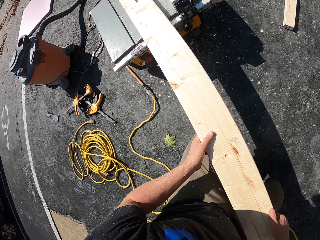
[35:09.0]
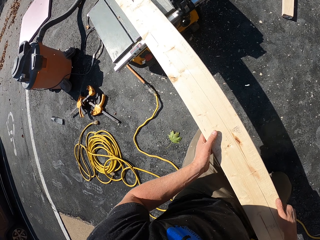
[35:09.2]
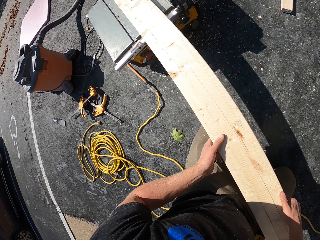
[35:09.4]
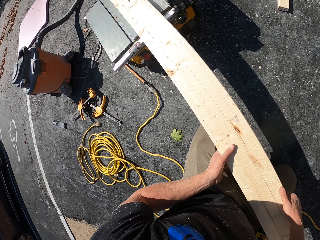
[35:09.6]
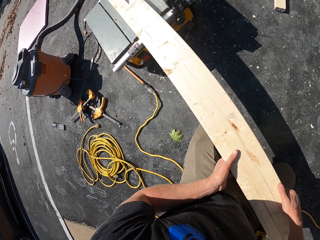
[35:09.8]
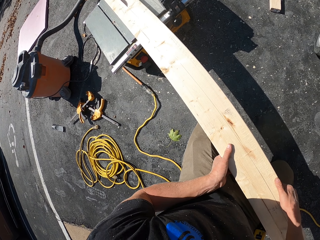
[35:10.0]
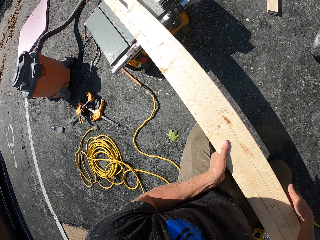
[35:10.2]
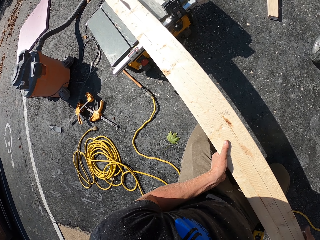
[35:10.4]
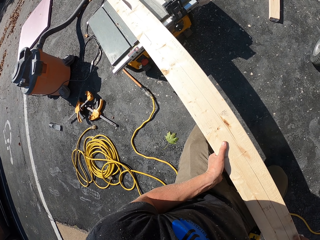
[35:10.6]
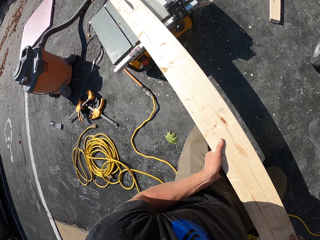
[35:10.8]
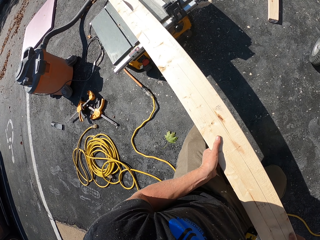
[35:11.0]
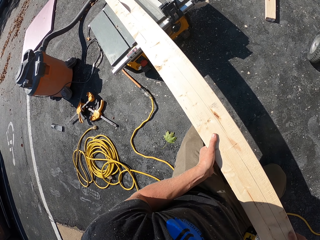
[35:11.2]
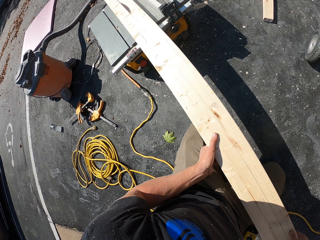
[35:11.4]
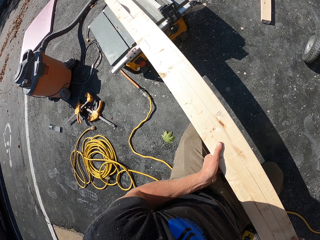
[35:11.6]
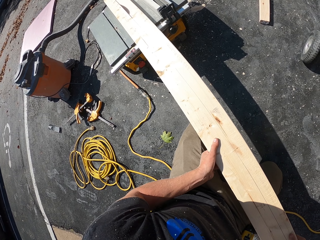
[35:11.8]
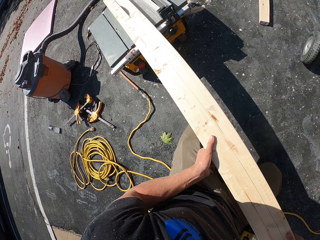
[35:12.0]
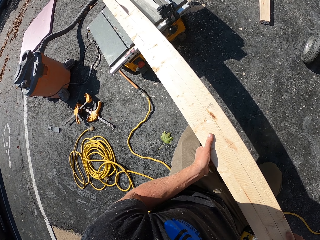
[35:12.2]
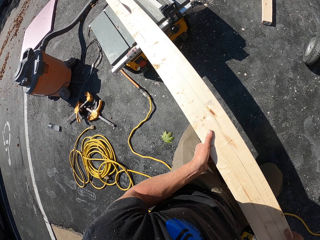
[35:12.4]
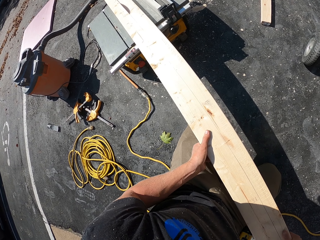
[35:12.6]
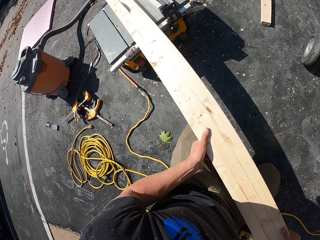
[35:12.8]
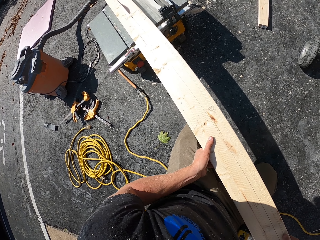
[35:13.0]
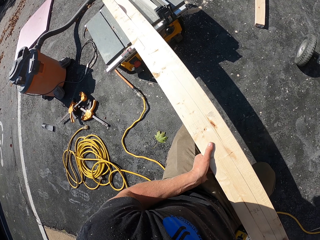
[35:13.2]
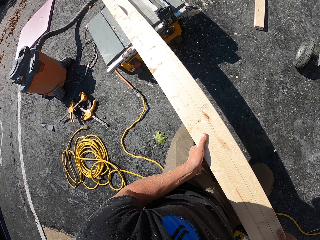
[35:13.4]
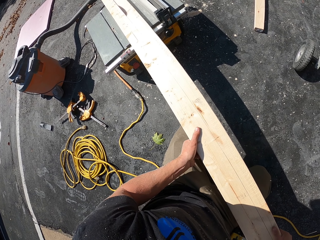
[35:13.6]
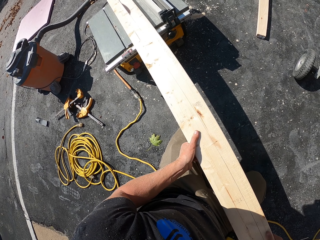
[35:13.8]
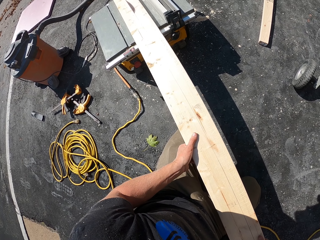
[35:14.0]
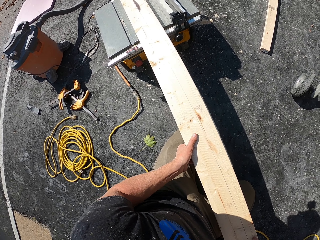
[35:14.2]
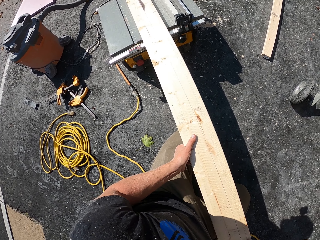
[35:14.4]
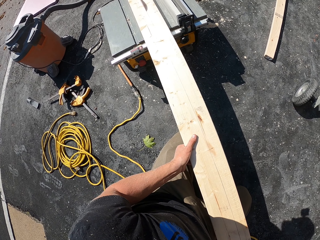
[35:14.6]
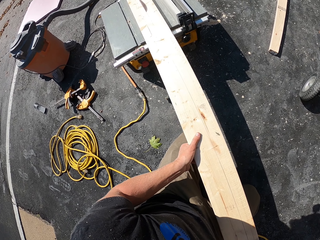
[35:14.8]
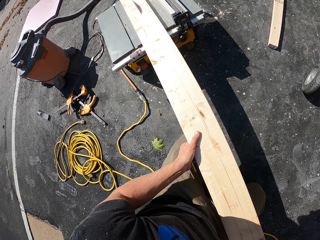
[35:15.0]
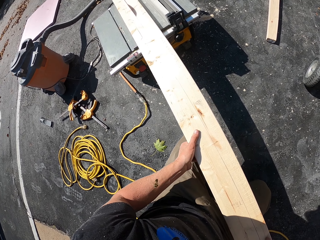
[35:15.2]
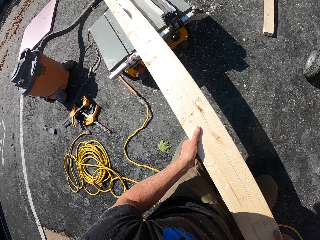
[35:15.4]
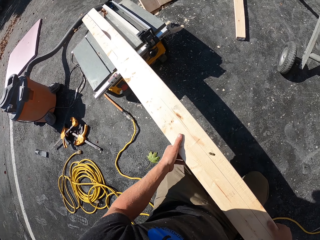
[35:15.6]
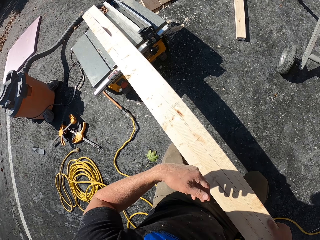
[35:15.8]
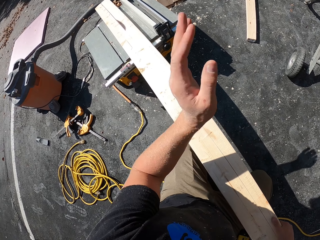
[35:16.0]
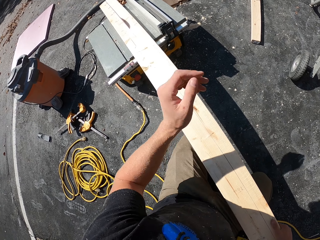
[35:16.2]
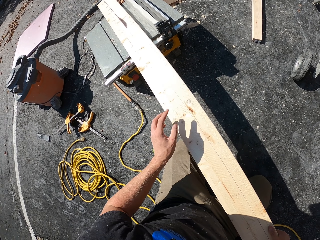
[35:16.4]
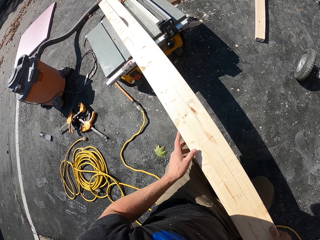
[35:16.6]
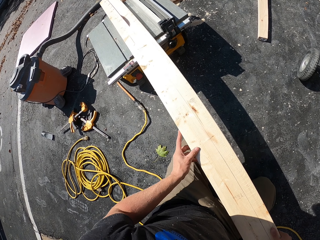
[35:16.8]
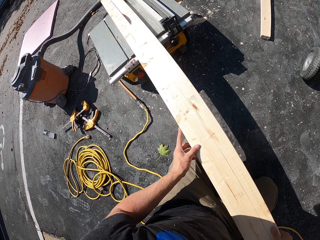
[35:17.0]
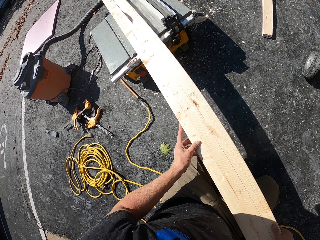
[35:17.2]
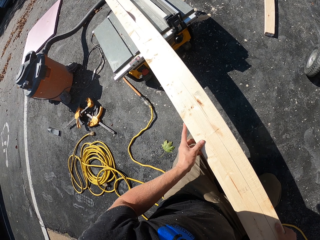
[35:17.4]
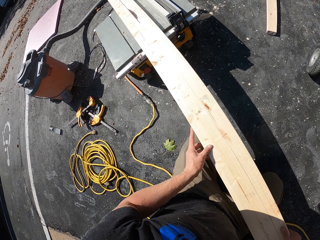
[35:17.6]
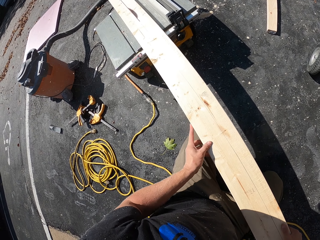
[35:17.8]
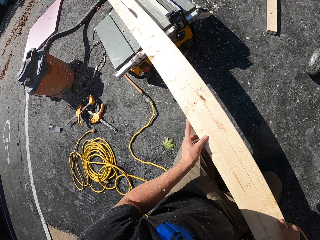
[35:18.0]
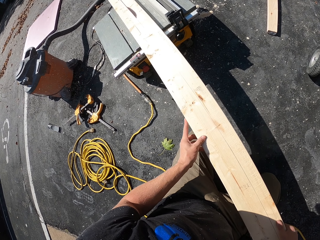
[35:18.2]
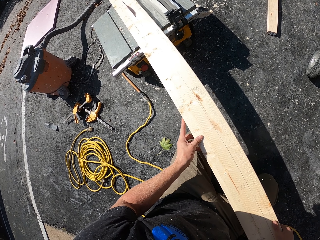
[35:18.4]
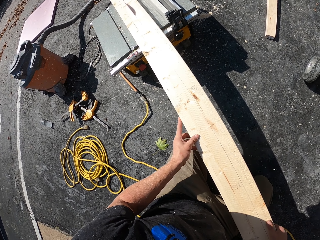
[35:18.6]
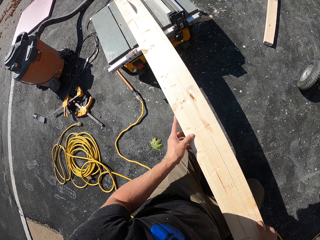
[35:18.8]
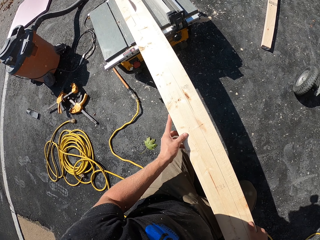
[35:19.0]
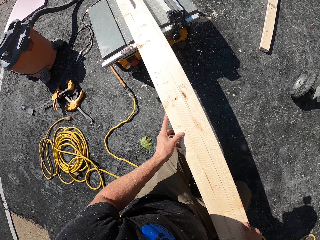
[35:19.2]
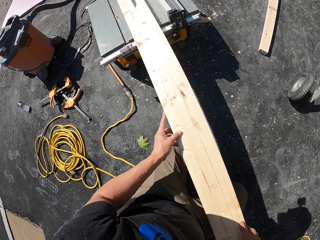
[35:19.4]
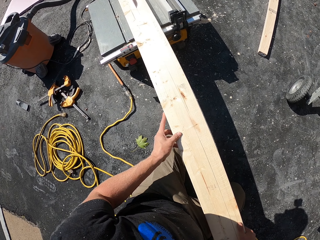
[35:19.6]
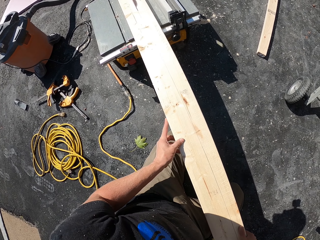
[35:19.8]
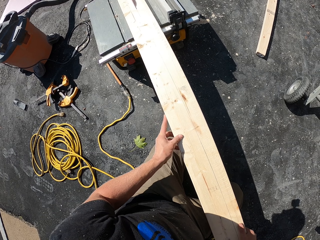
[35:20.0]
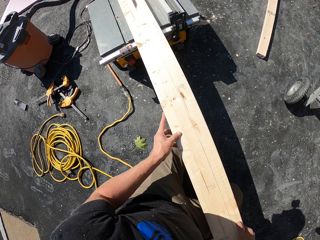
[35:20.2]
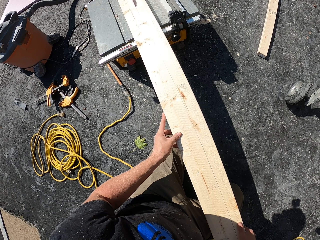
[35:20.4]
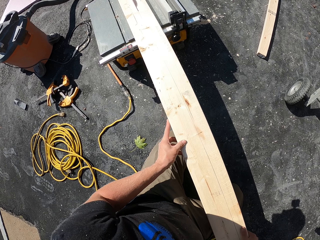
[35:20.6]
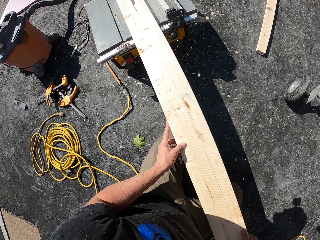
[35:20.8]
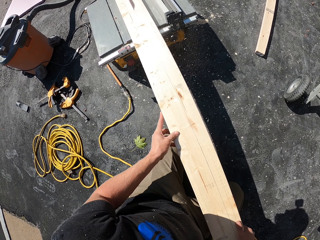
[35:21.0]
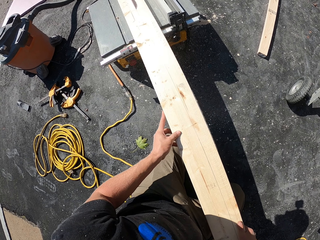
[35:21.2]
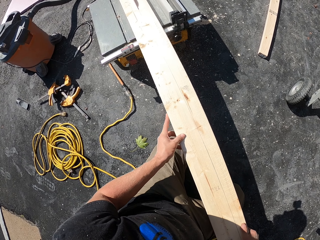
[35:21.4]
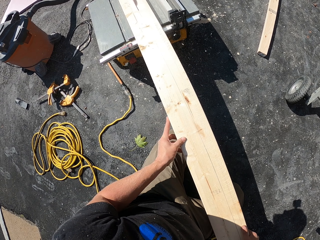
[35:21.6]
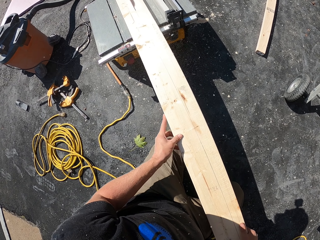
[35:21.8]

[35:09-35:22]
The camera wearer moves the left hand on the wood. They cut the wood with the machine. They move the left hand. They cut the wood with the machine.

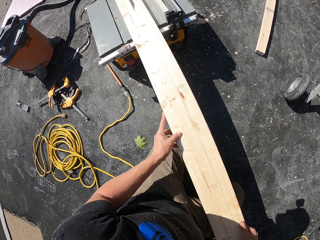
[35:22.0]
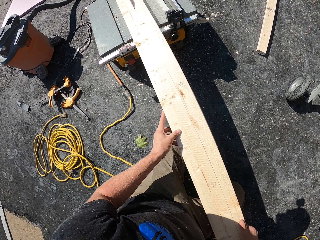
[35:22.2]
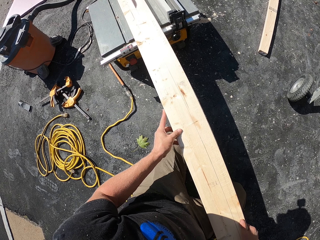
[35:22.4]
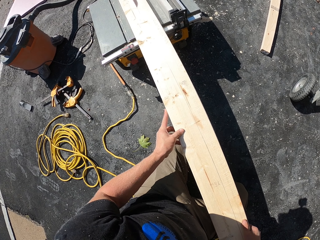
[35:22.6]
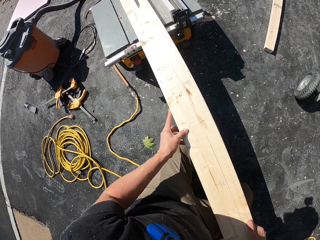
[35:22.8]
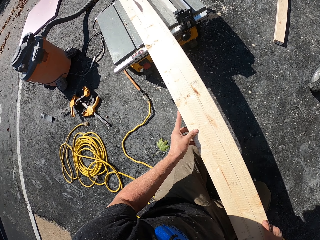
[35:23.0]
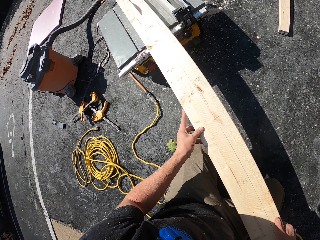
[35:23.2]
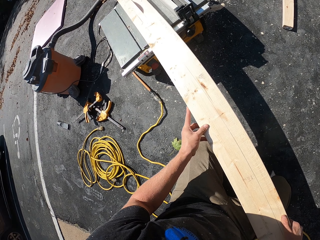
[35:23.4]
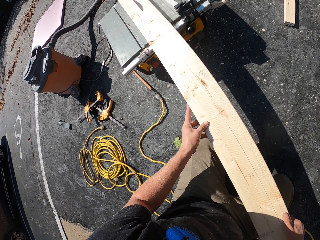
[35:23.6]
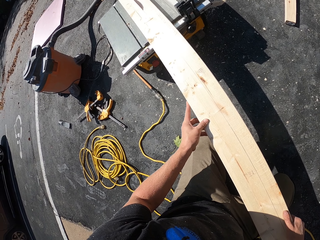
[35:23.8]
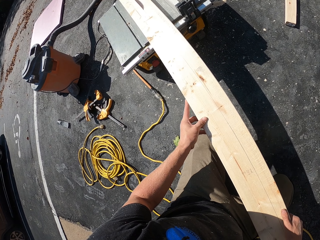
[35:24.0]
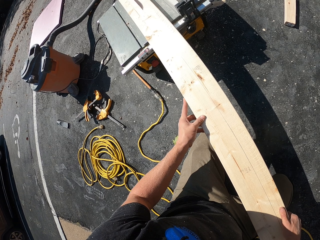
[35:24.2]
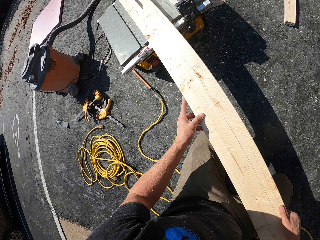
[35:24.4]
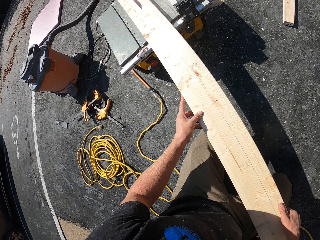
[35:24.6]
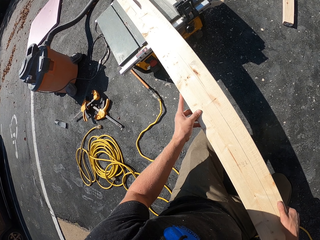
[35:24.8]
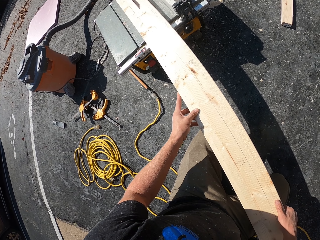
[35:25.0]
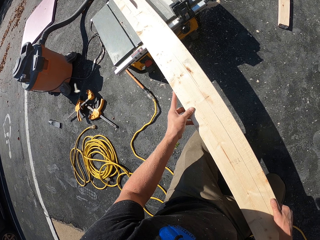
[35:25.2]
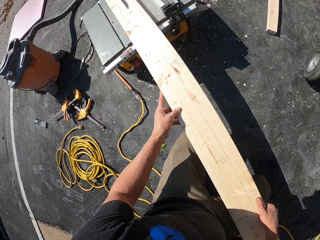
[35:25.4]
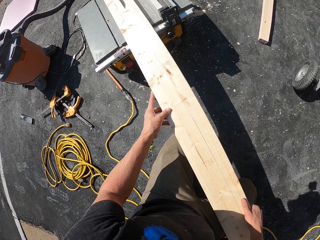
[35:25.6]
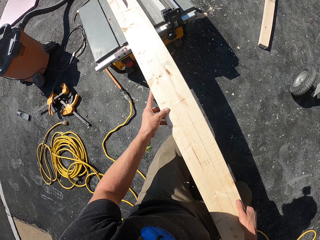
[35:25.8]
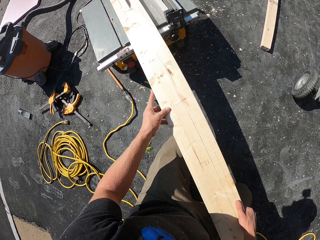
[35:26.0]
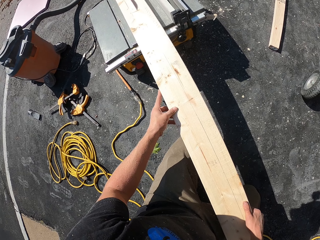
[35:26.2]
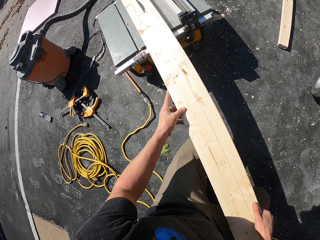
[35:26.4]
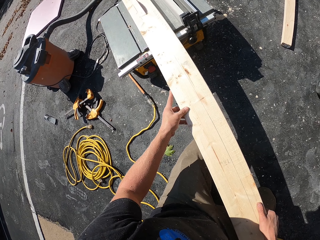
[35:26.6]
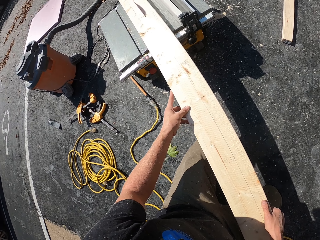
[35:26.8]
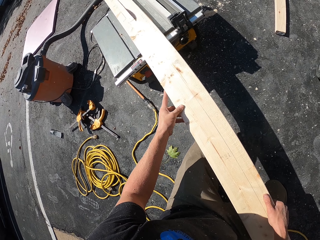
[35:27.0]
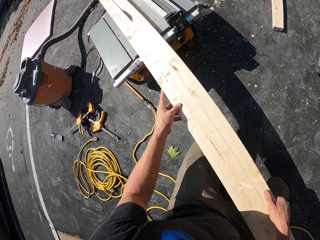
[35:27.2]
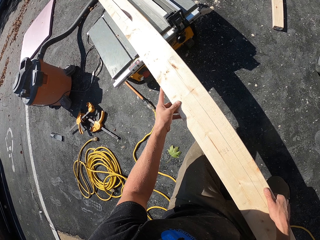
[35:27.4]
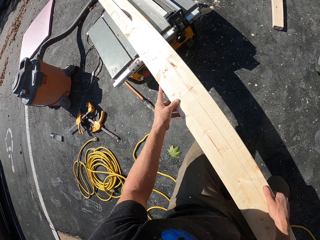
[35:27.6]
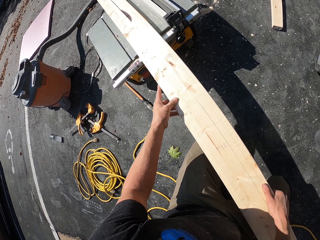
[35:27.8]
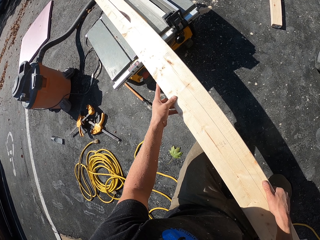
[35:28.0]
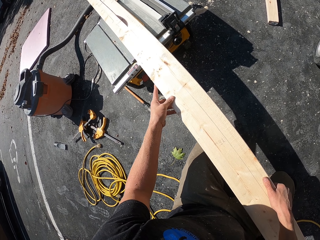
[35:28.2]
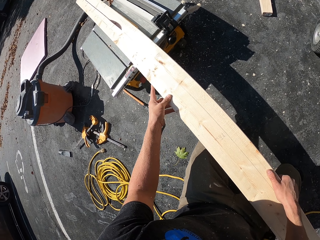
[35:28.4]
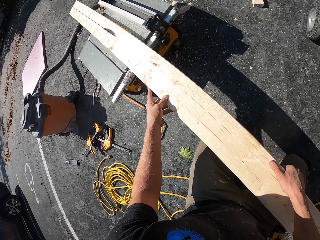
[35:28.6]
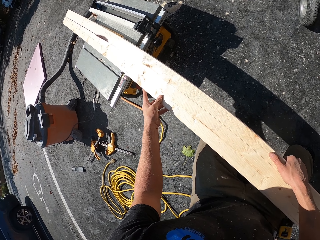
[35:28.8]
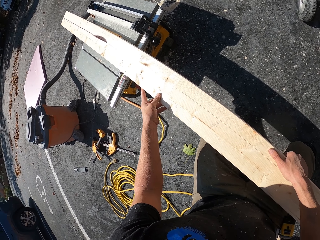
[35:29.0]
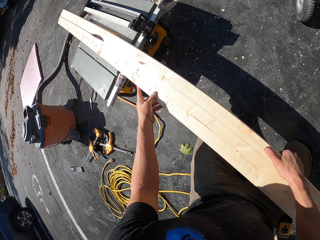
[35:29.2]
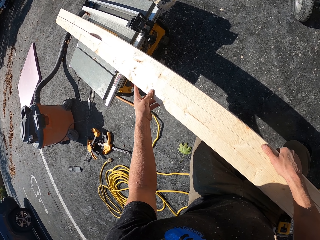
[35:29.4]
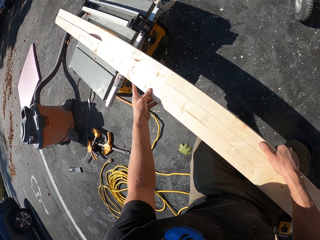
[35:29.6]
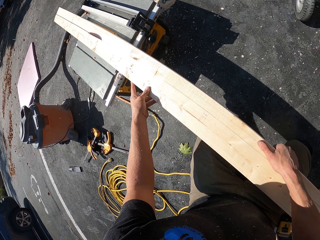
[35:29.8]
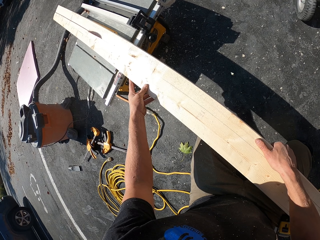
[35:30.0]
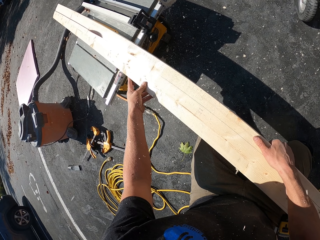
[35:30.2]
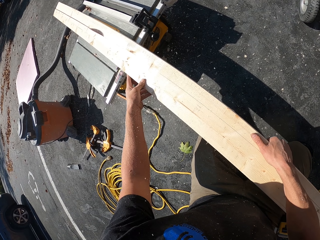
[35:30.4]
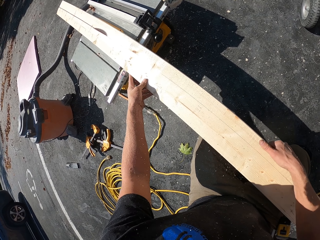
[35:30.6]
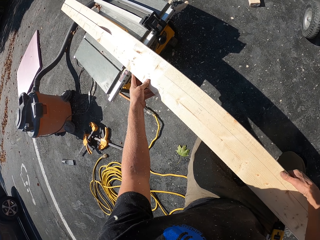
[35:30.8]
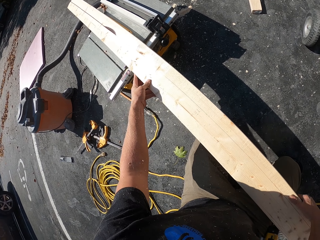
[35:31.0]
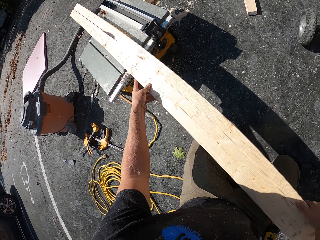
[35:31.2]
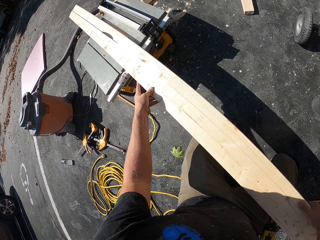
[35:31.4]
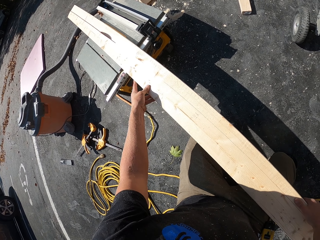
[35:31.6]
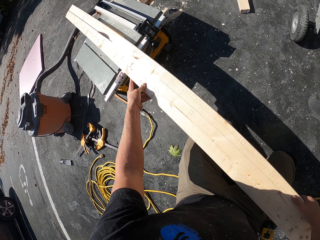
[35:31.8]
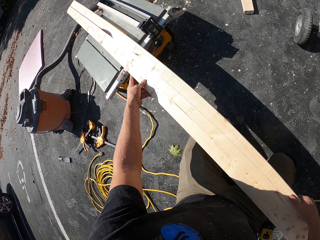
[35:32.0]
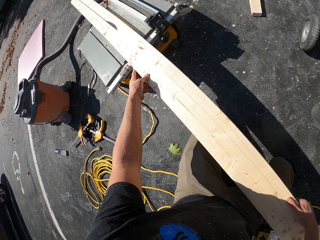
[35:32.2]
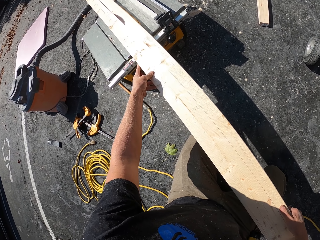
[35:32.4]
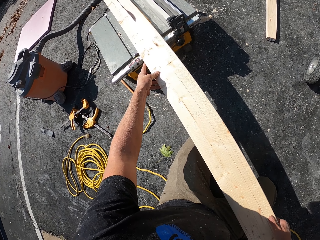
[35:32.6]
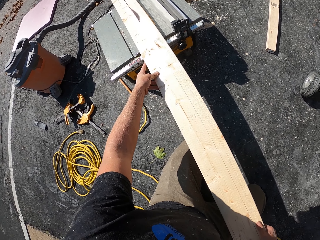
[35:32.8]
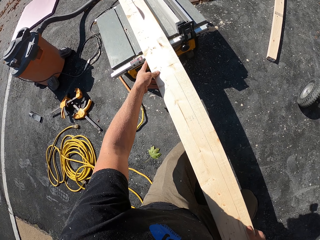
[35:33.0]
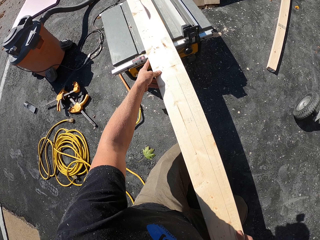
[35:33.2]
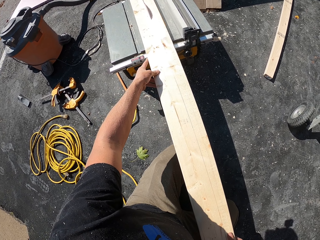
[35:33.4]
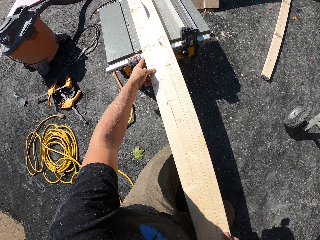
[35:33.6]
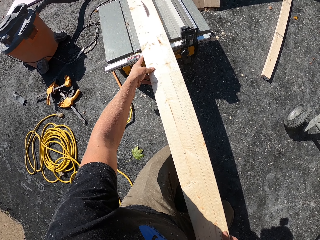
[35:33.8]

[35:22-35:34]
The camera wearer moves the wood with both hands. They cut the wood with the machine.
